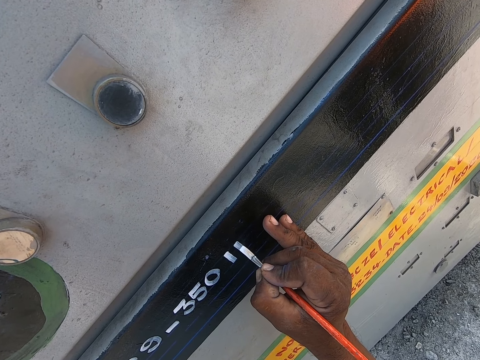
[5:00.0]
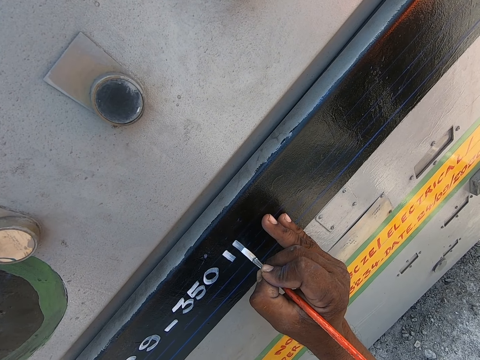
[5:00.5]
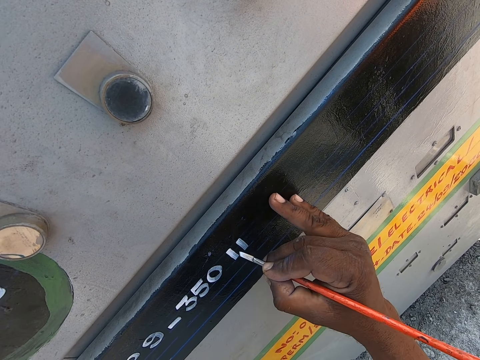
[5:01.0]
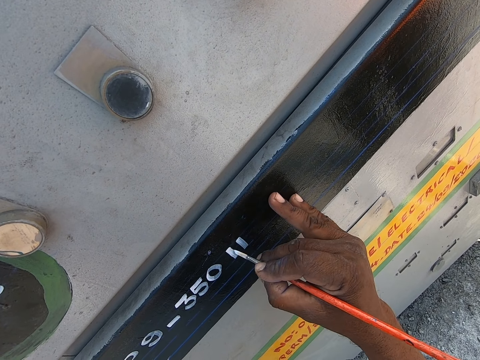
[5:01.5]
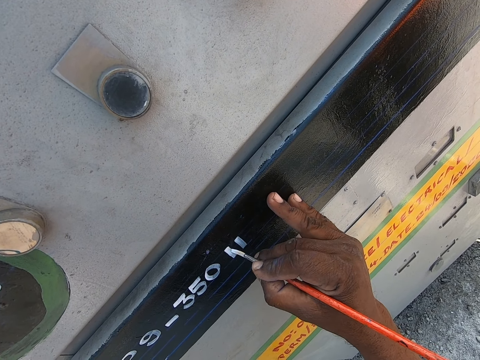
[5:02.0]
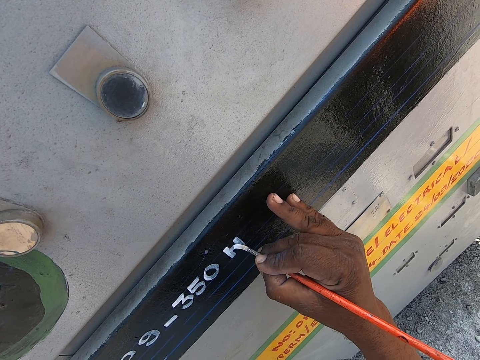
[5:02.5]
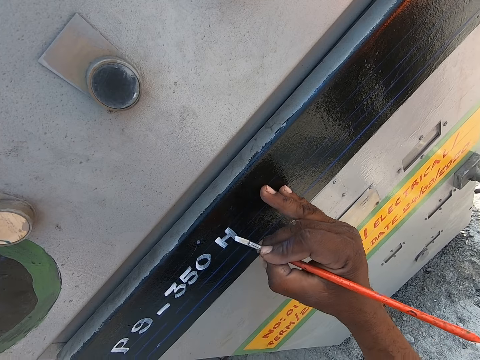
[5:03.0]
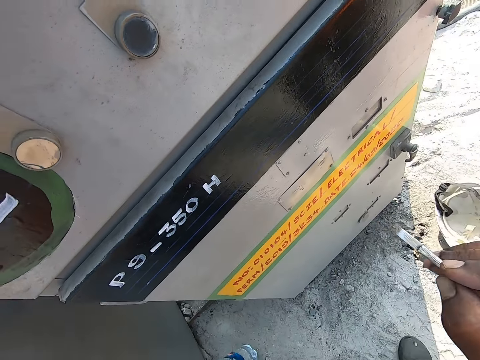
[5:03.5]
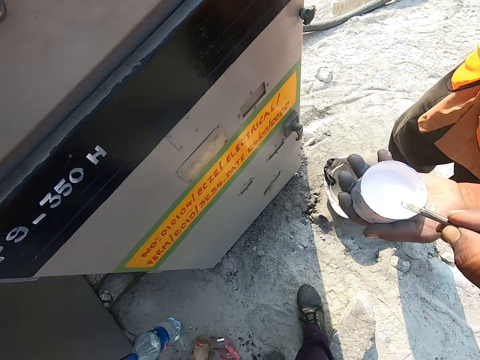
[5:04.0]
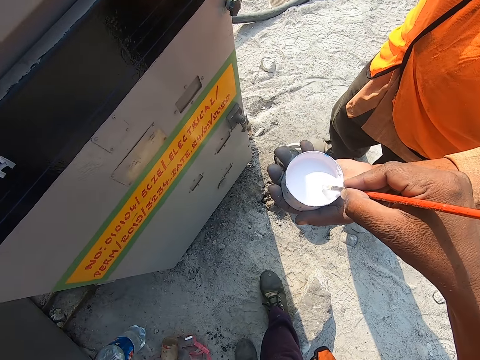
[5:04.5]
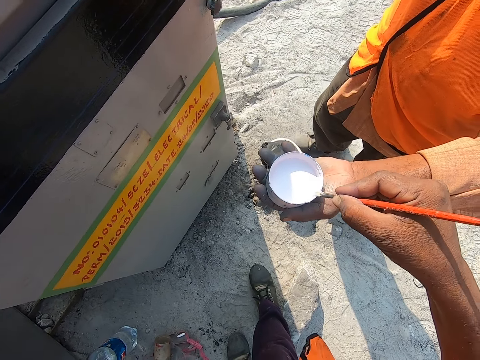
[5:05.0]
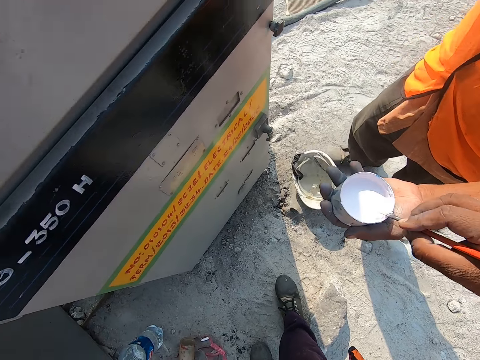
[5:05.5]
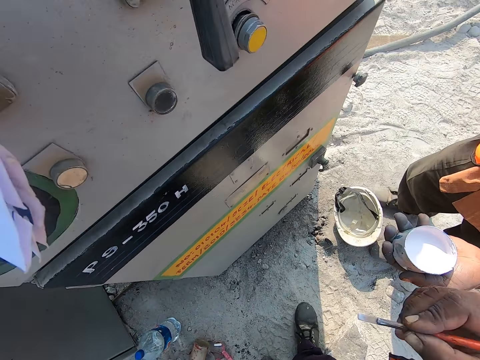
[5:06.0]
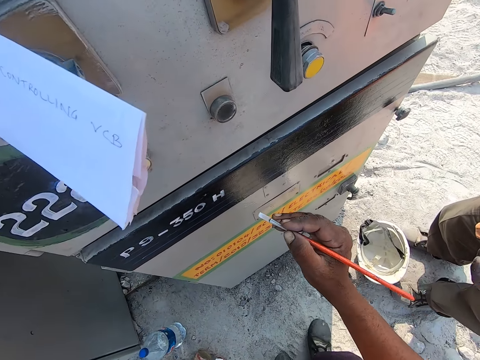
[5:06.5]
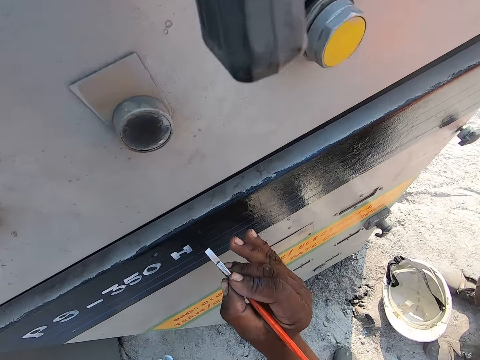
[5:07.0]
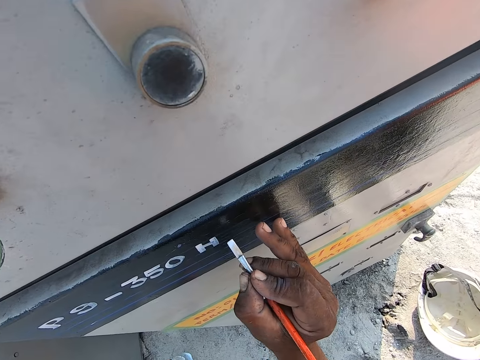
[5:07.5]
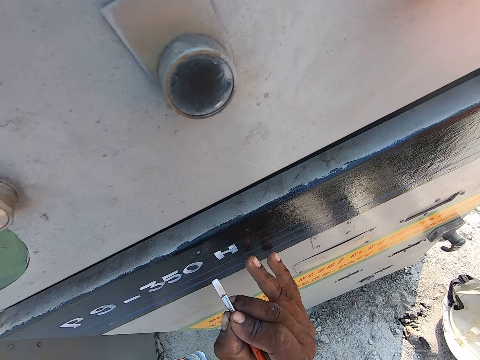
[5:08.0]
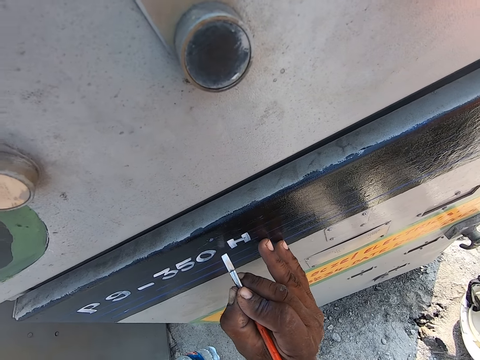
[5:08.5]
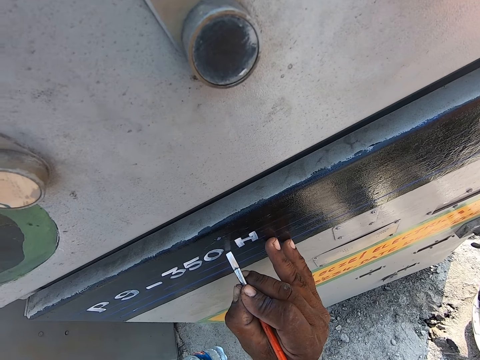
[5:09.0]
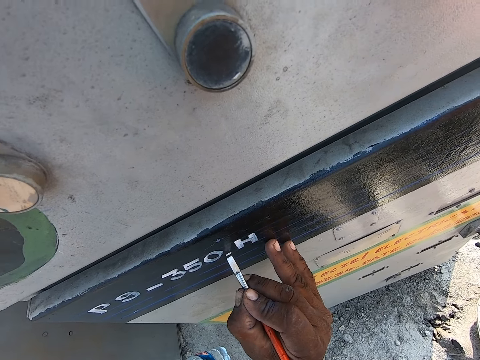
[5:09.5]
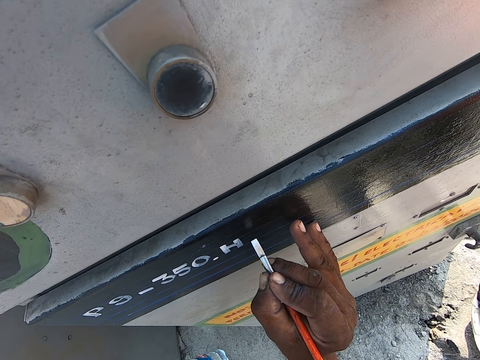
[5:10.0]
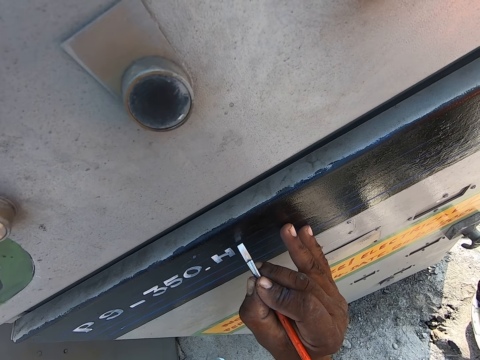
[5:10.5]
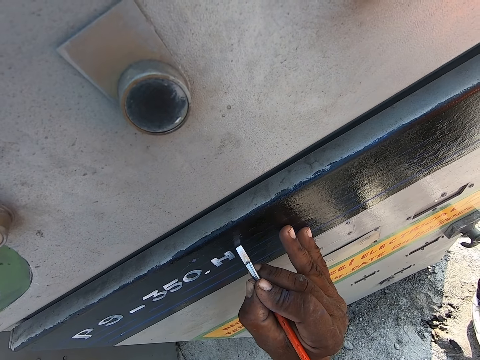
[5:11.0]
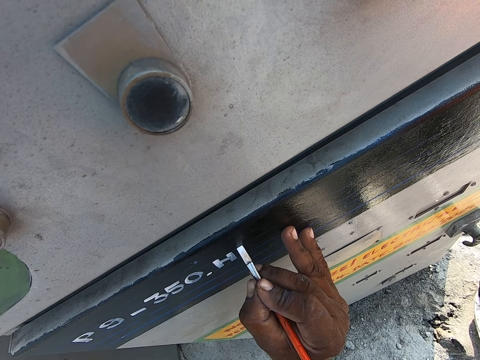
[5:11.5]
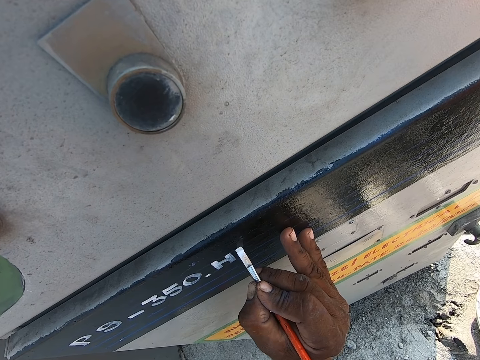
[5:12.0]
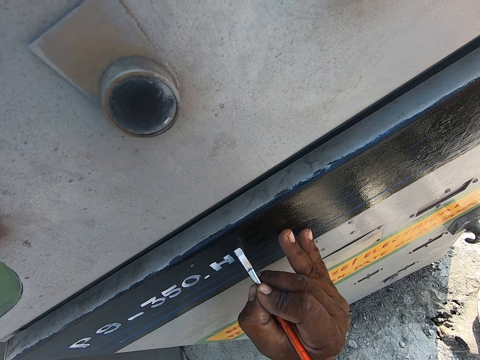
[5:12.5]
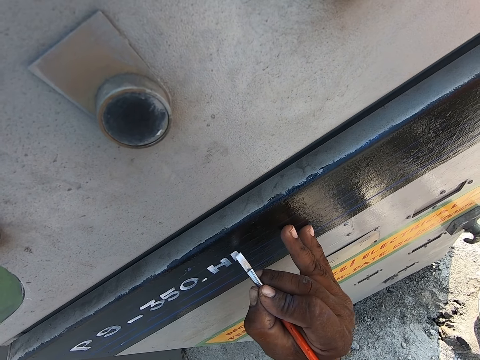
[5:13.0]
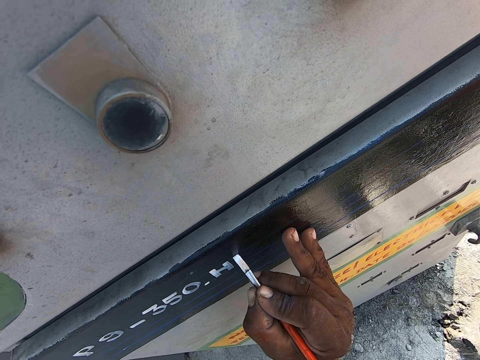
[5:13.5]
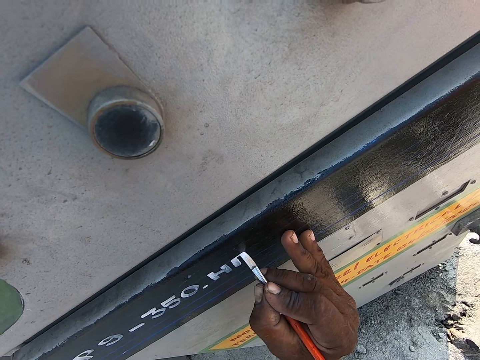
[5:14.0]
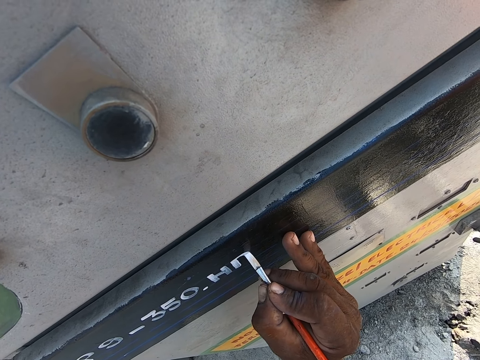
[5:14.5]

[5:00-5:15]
The camera wearer turns to a person. He dips a painting brush into a tin of paint. He smears paint off the painting brush. He turns to a fuel pump. He leans his hand on the fuel pump. He writes on the fuel pump with the painting brush. He moves his hand. He writes on the fuel pump with the painting brush.

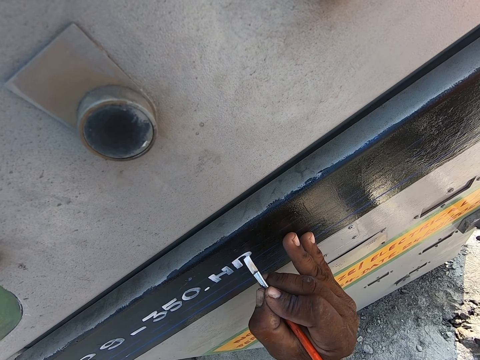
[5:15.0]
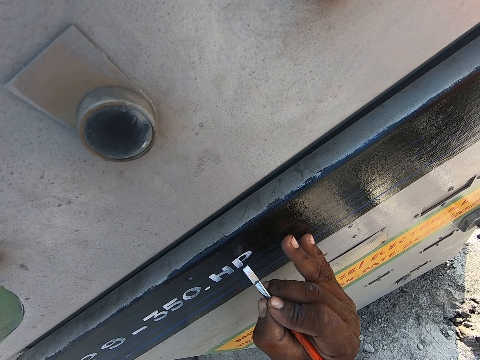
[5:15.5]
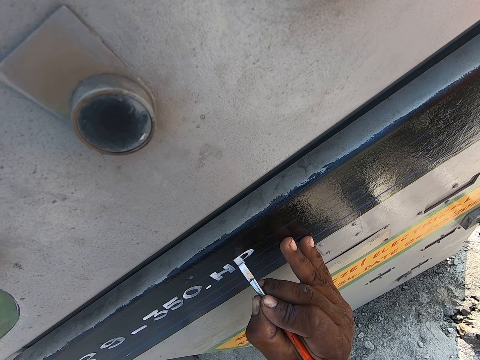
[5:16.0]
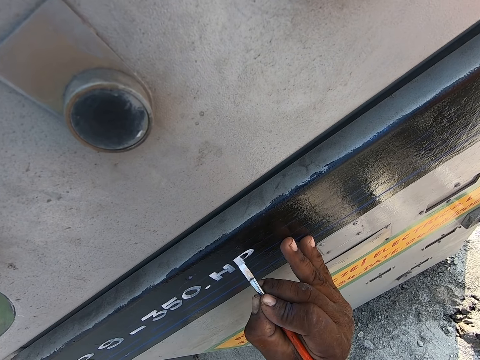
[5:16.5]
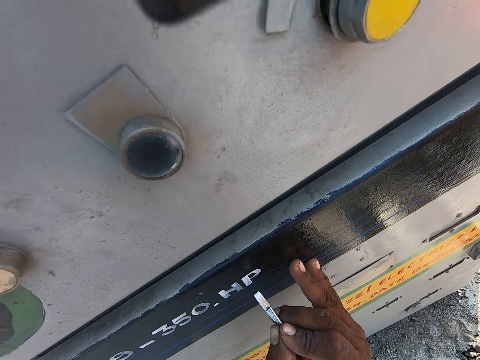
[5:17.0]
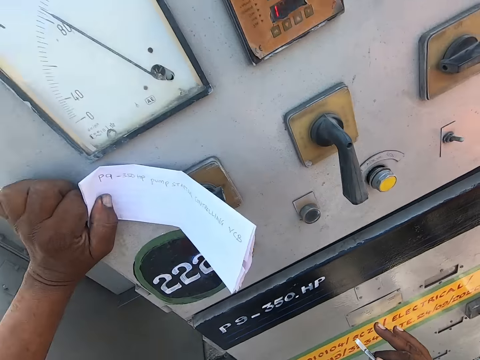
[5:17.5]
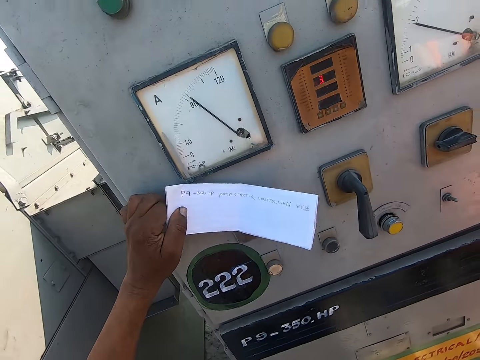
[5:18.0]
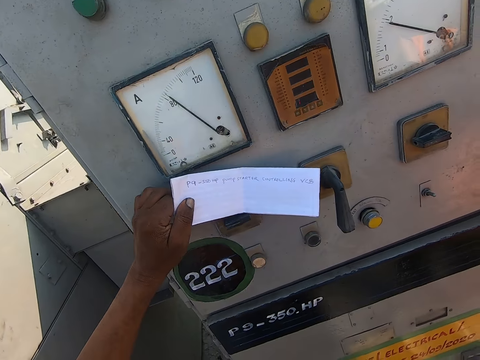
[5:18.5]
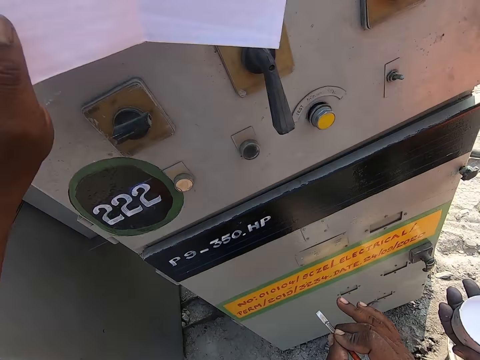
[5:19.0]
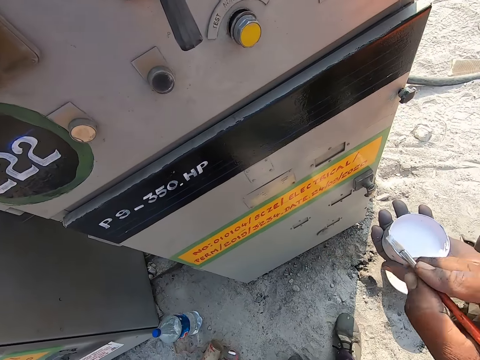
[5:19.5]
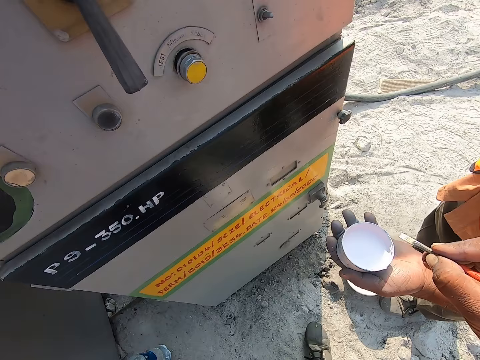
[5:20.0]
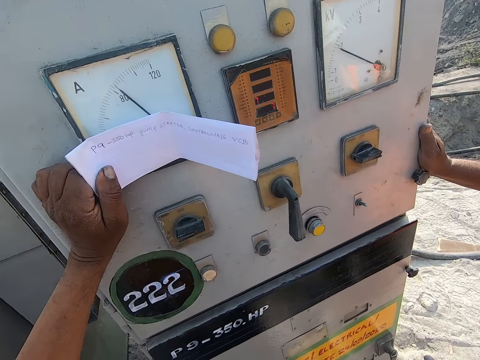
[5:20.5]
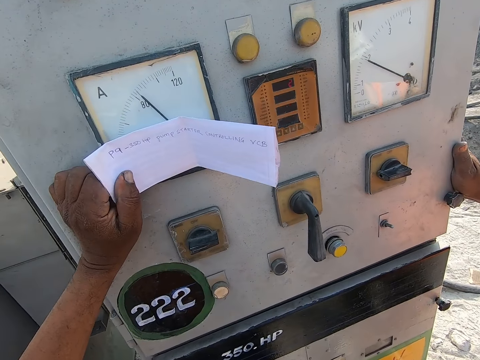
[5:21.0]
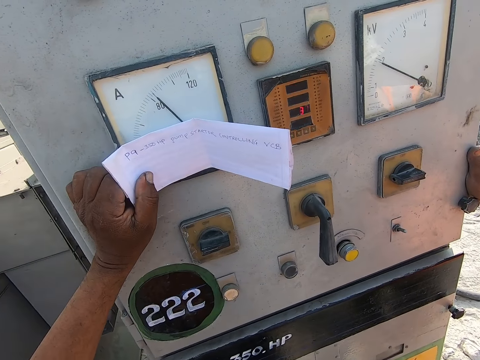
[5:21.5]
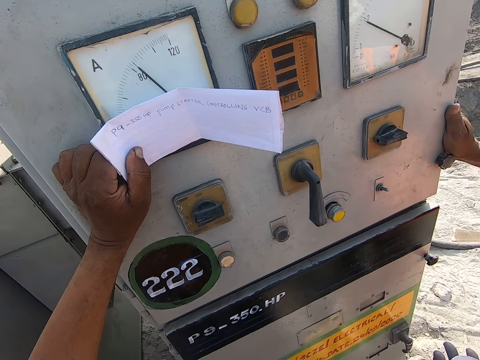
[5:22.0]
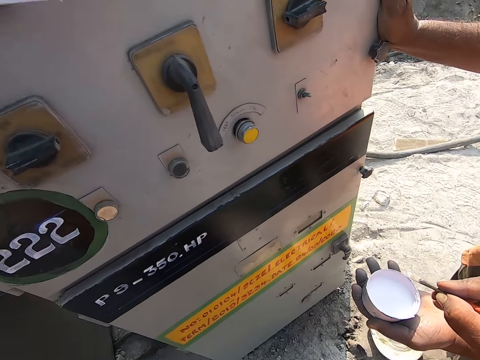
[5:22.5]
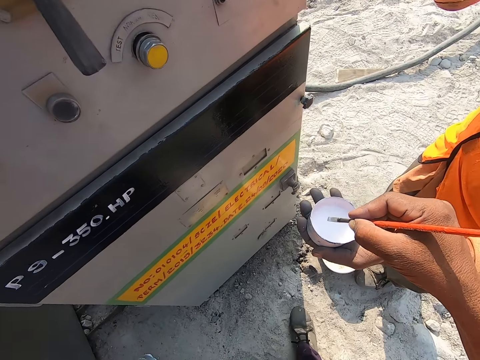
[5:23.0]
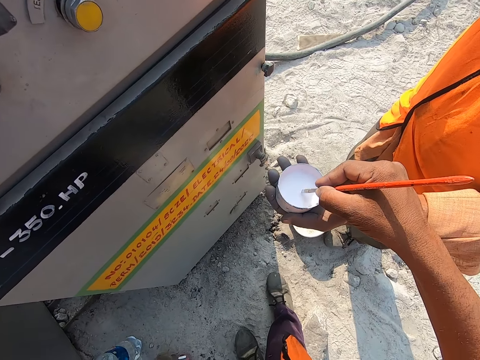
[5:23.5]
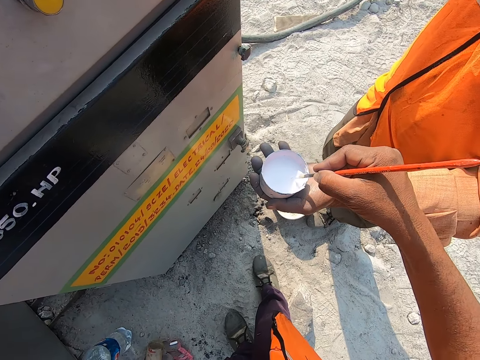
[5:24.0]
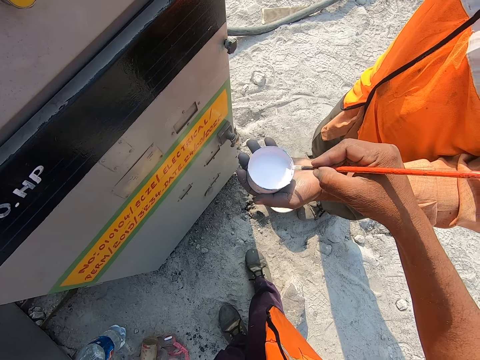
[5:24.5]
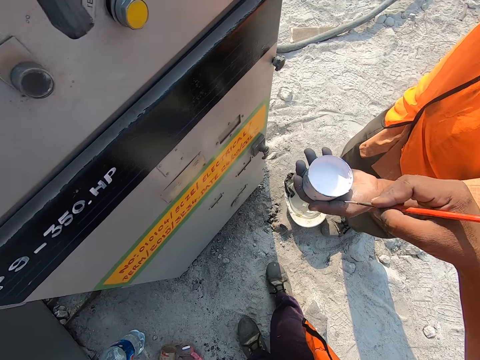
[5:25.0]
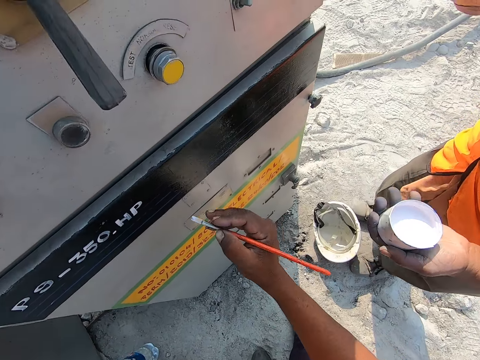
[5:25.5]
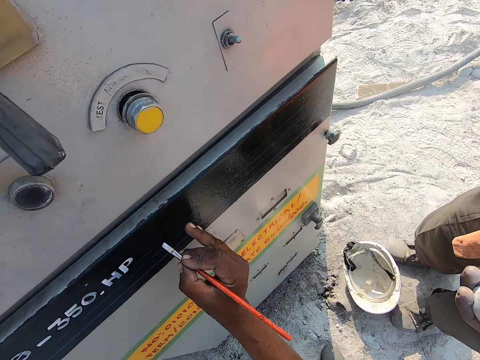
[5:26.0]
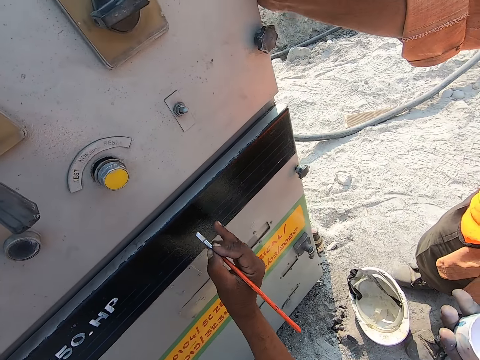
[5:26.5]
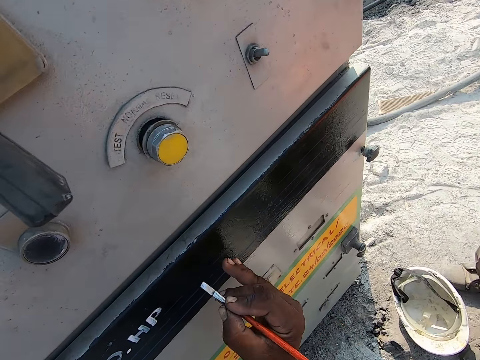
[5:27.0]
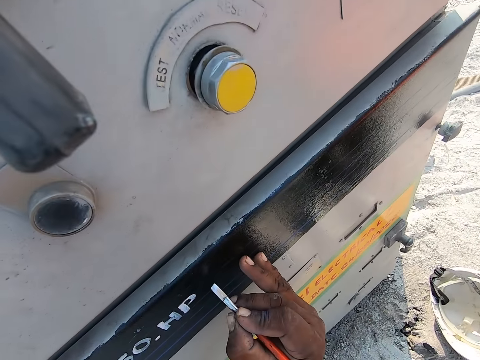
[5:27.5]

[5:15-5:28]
The camera wearer looks at the paper writing on the left hand. They look at the writing on a fuel pump. They turn to a person. They look at the paper writing on the left hand. They turn to the person. They dip a painting brush in a tin of paint. They smear off paint from the painting brush. They turn to the fuel pump.
